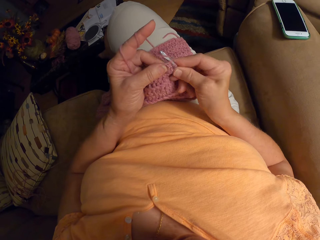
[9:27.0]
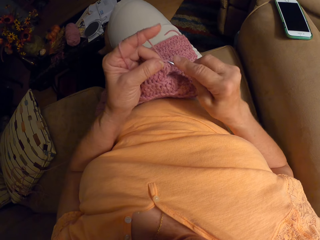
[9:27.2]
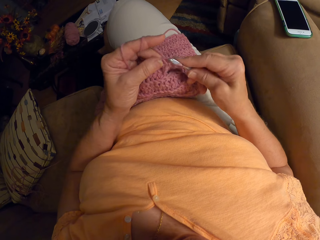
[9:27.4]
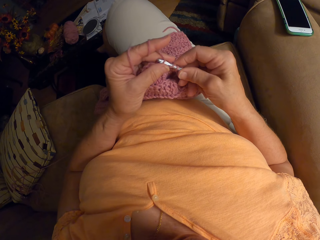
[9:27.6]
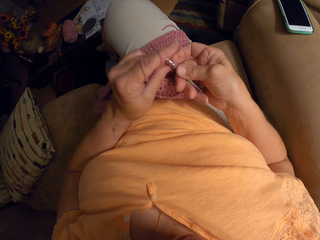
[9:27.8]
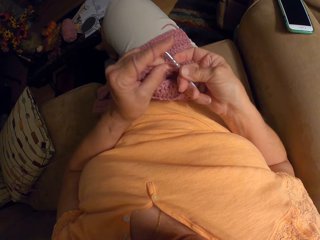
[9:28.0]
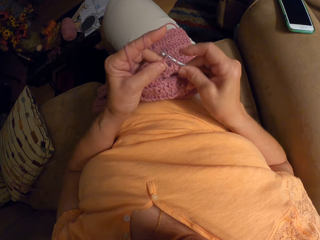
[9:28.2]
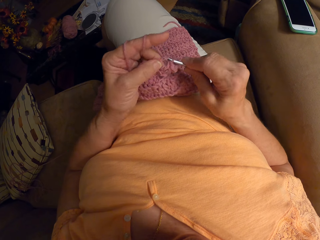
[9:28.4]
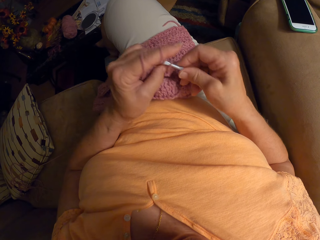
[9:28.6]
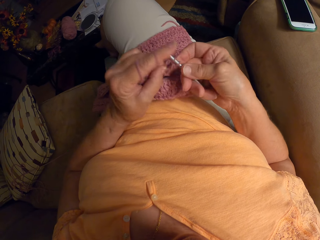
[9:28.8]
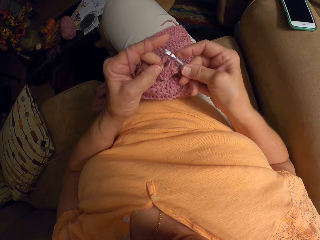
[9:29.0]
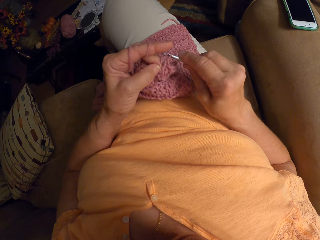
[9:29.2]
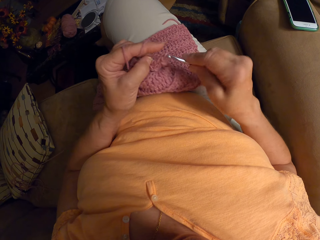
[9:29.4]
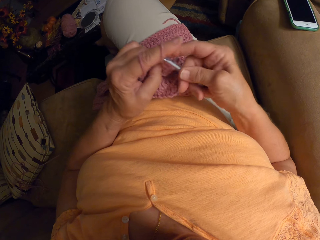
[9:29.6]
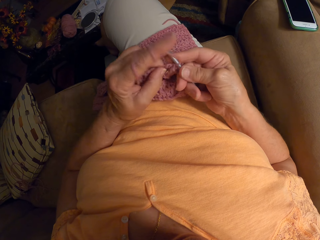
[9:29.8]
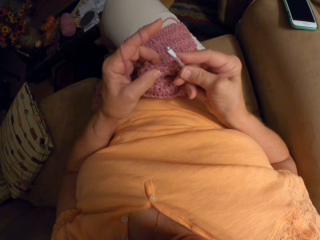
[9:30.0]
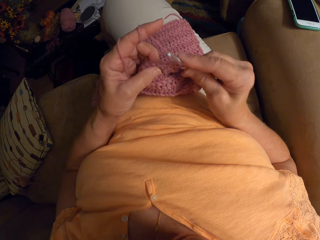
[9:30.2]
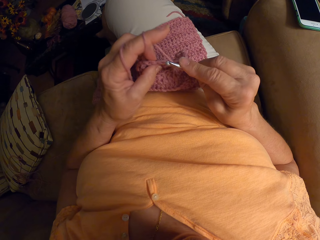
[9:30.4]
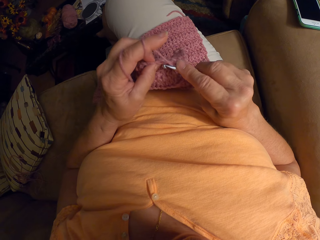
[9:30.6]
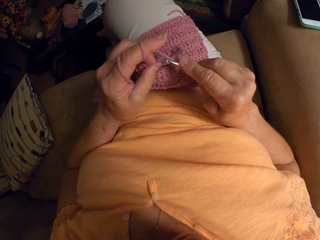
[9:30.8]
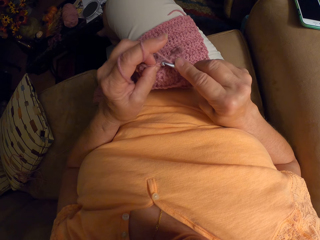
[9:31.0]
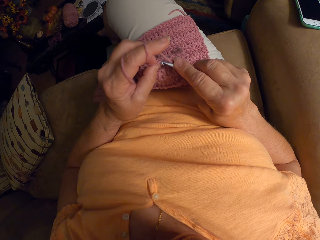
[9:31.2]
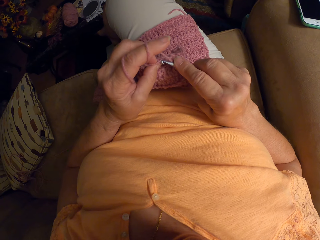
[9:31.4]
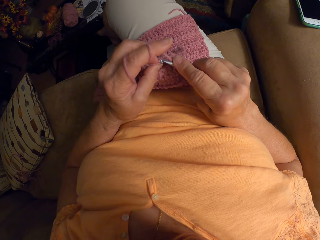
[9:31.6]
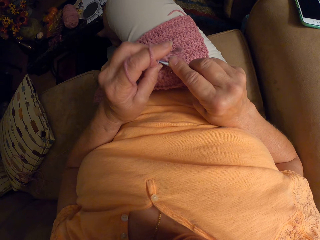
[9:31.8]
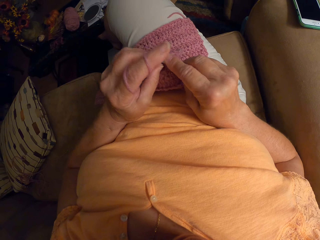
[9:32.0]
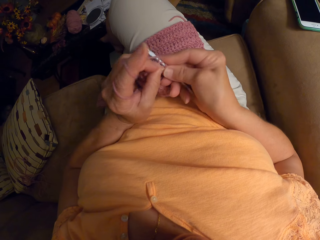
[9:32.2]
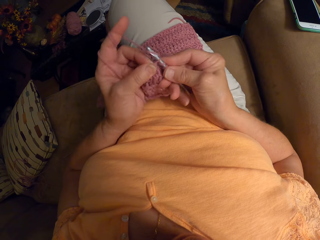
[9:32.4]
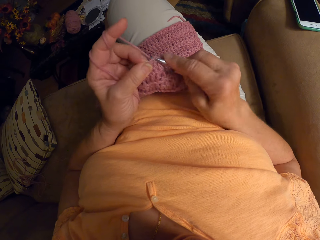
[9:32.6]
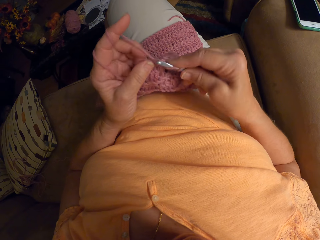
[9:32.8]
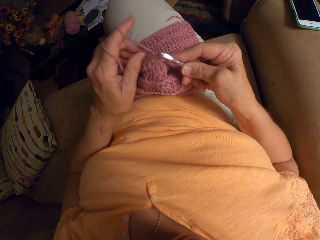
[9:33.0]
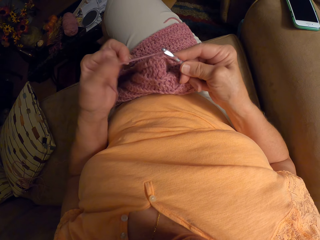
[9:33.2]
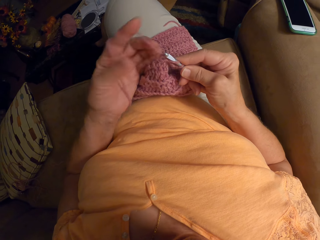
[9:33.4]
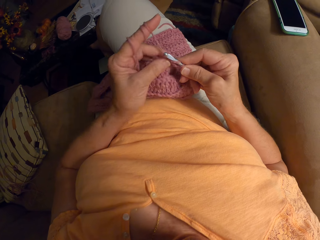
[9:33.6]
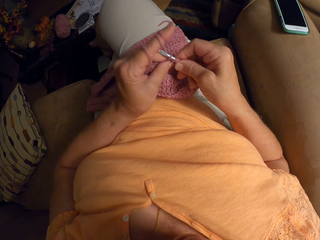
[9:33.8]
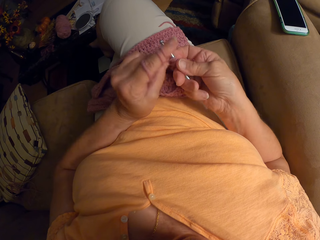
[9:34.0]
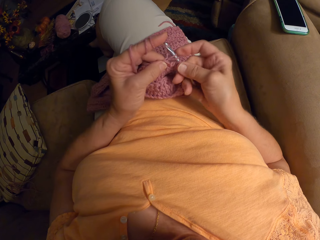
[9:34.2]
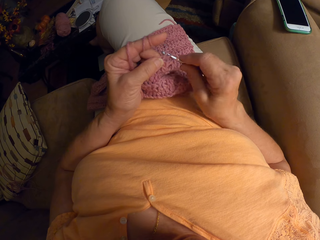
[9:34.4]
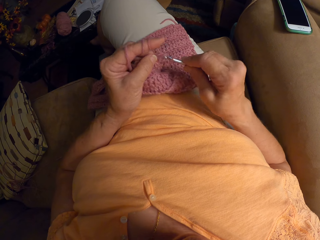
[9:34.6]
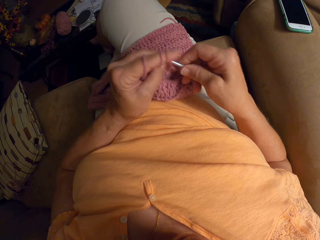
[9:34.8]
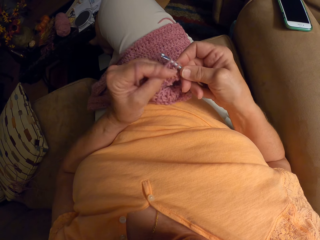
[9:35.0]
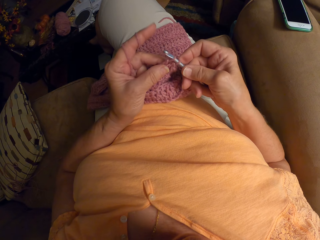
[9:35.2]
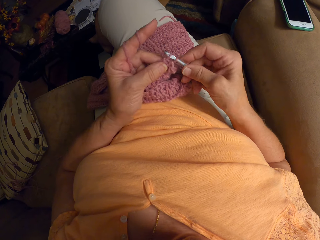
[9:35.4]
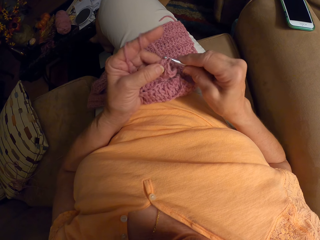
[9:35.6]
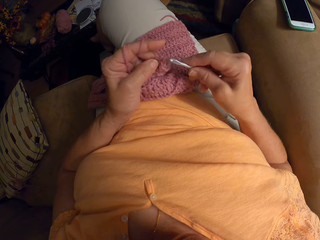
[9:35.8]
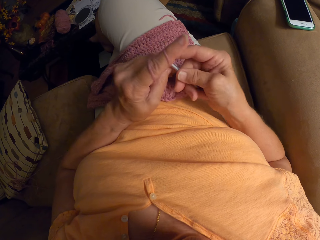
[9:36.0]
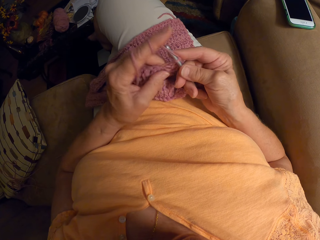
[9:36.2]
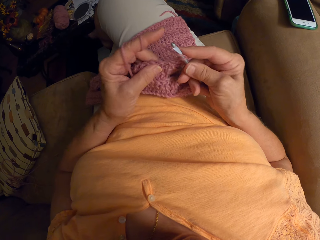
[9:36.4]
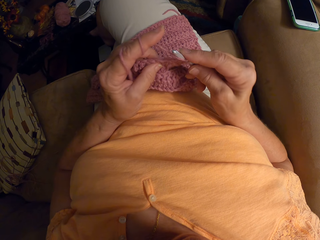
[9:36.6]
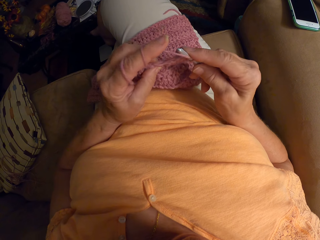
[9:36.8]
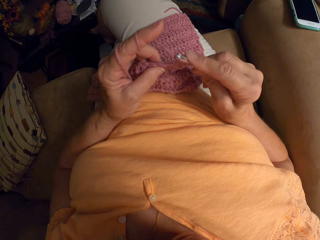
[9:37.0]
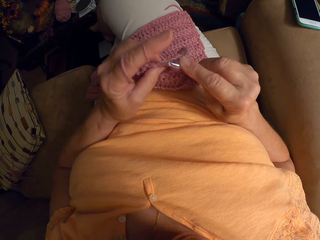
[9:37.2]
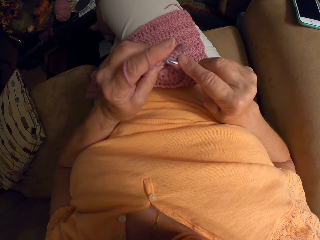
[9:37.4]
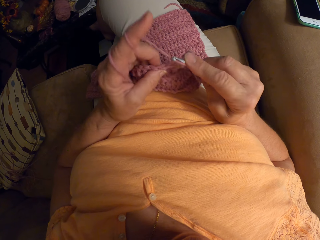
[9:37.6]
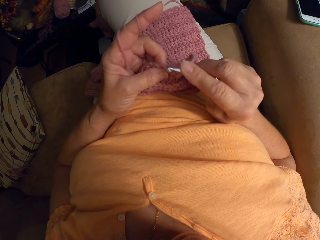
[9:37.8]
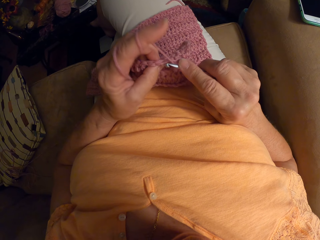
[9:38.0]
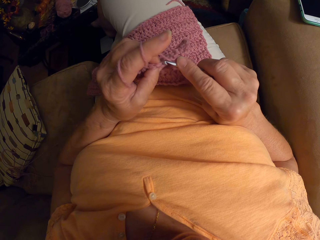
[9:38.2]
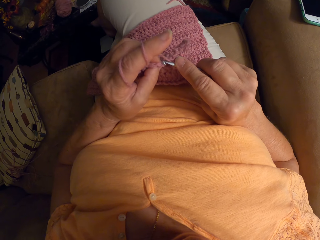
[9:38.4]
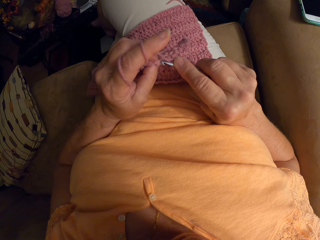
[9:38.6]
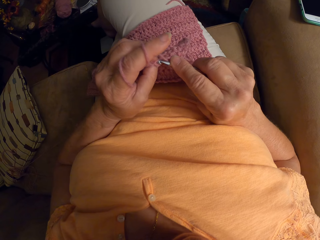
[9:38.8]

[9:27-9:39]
The camera wearer wraps the yarn around her left hand. She crochets the piece of cloth using the crochet hook.

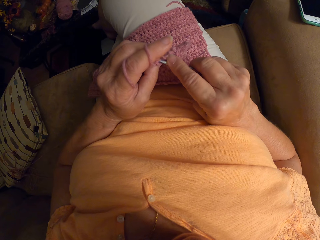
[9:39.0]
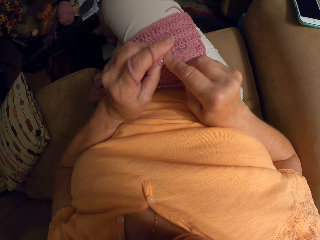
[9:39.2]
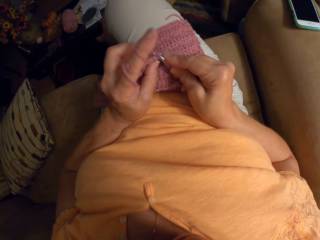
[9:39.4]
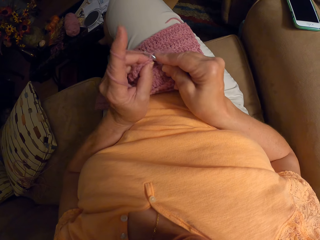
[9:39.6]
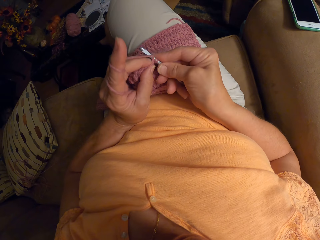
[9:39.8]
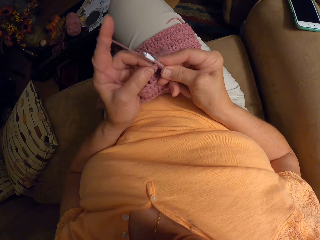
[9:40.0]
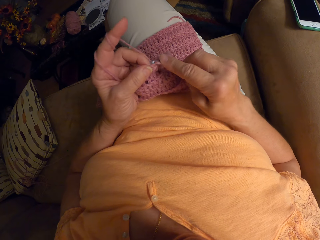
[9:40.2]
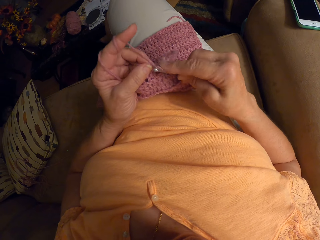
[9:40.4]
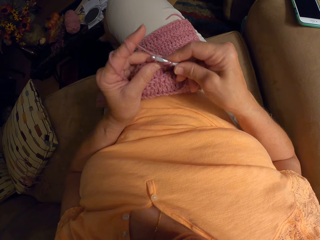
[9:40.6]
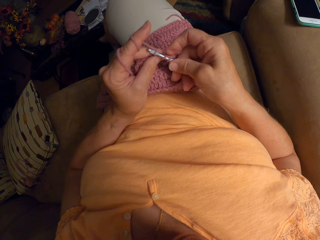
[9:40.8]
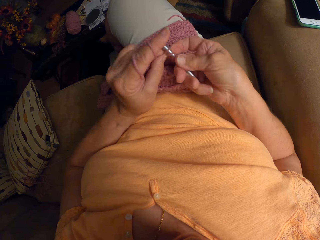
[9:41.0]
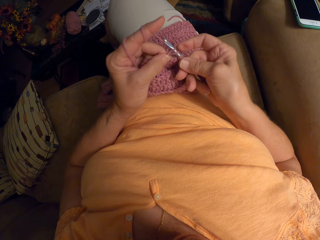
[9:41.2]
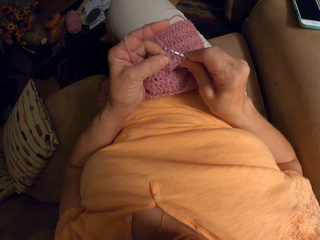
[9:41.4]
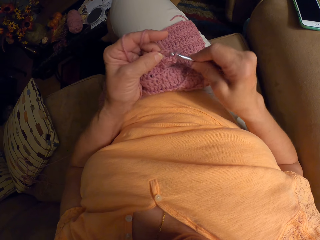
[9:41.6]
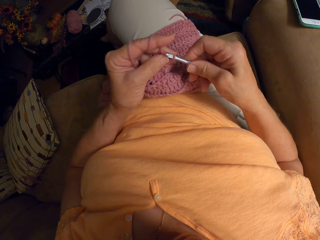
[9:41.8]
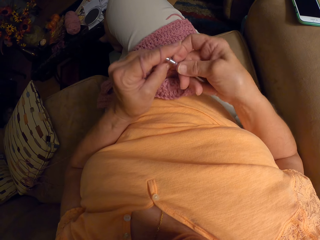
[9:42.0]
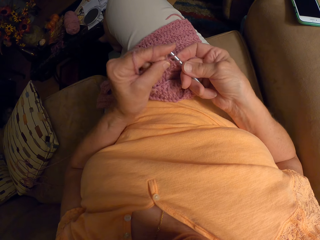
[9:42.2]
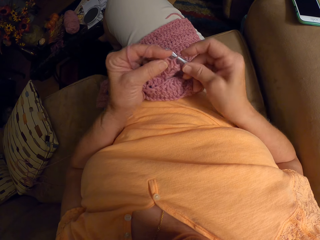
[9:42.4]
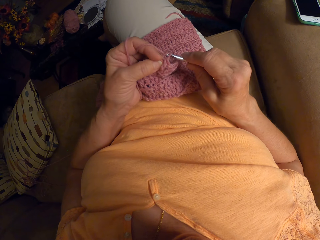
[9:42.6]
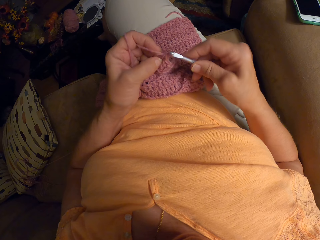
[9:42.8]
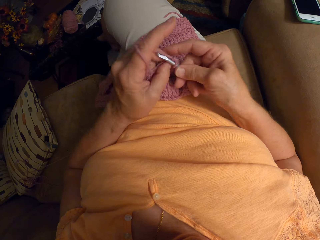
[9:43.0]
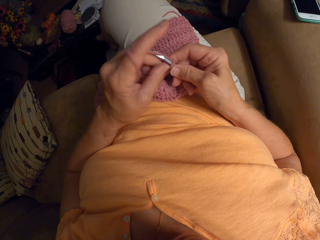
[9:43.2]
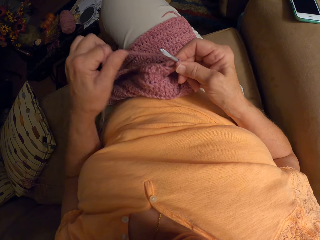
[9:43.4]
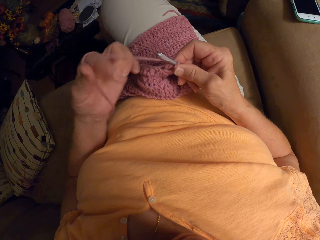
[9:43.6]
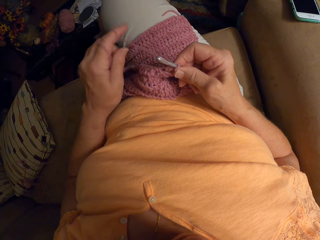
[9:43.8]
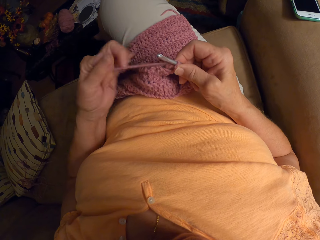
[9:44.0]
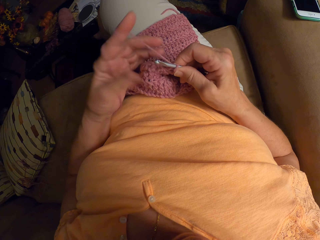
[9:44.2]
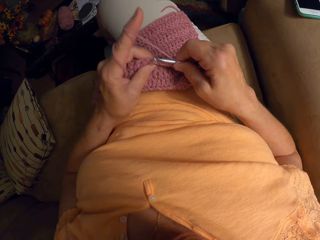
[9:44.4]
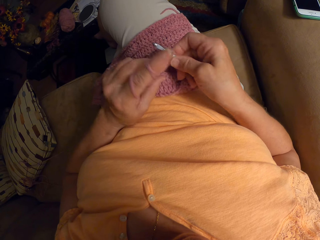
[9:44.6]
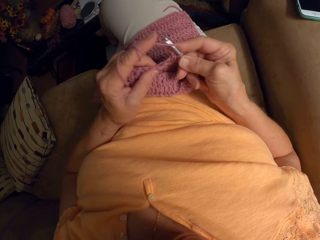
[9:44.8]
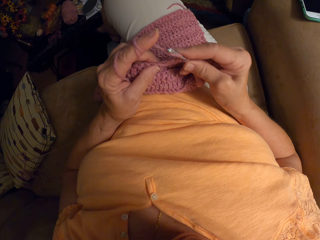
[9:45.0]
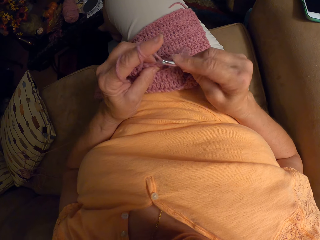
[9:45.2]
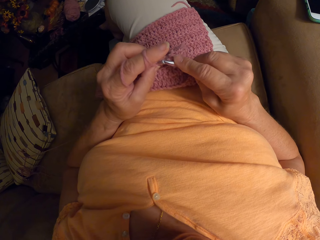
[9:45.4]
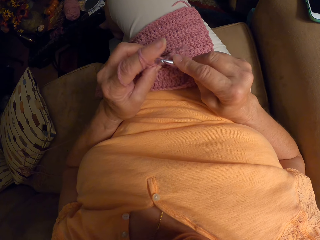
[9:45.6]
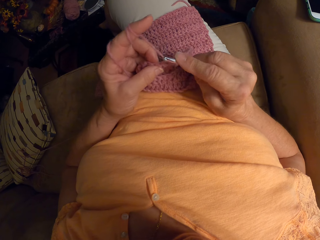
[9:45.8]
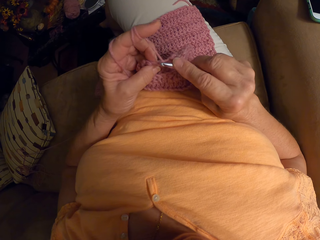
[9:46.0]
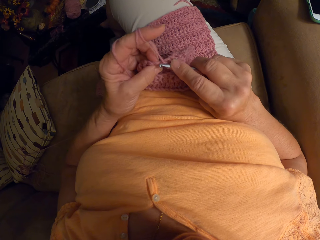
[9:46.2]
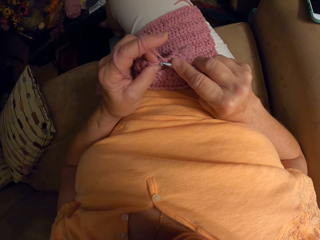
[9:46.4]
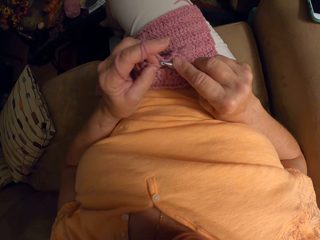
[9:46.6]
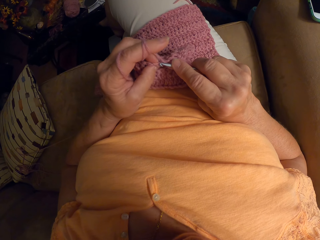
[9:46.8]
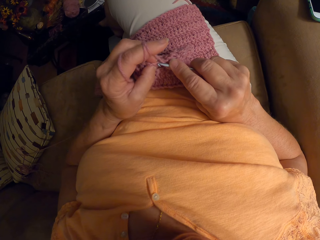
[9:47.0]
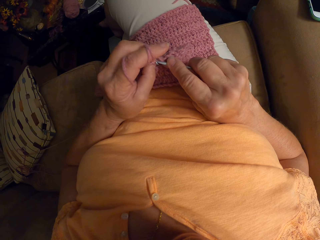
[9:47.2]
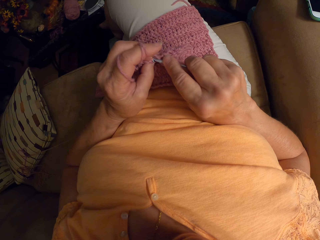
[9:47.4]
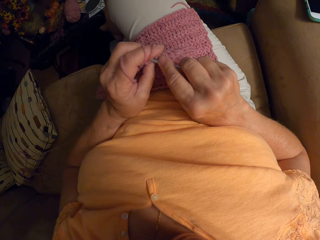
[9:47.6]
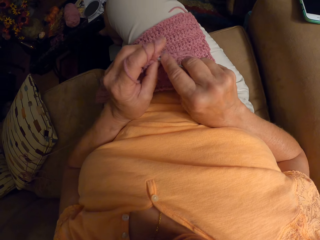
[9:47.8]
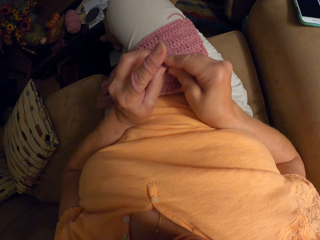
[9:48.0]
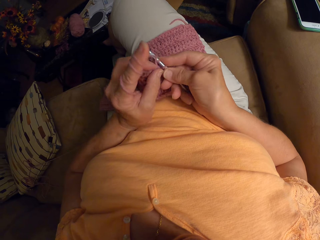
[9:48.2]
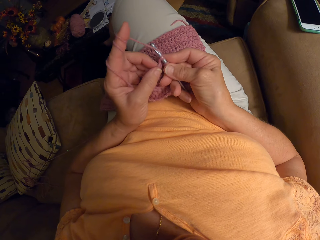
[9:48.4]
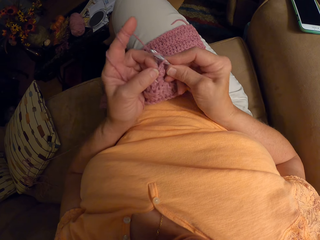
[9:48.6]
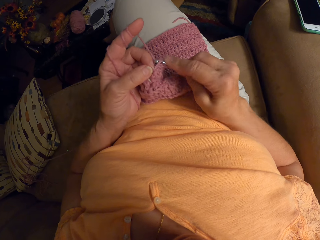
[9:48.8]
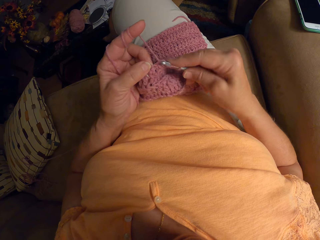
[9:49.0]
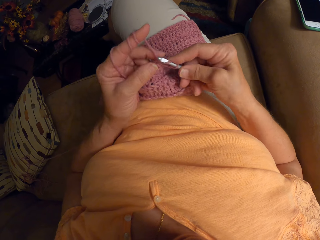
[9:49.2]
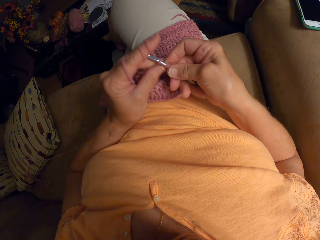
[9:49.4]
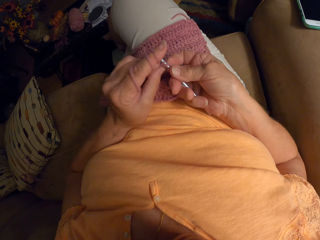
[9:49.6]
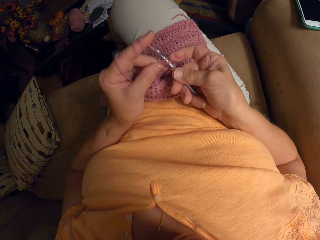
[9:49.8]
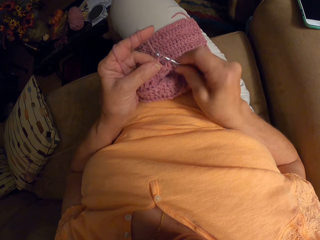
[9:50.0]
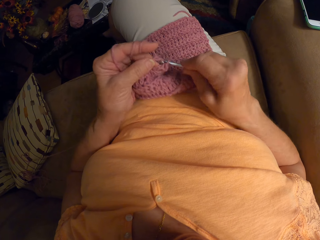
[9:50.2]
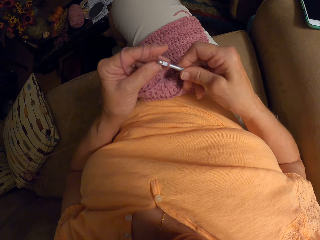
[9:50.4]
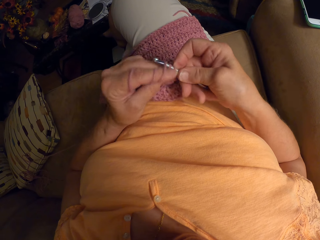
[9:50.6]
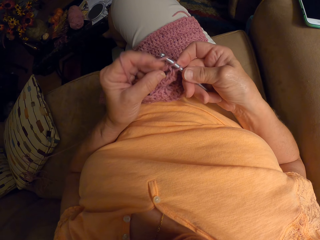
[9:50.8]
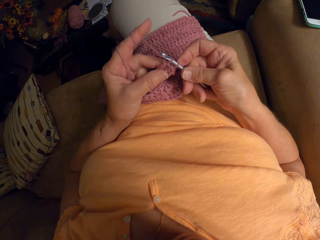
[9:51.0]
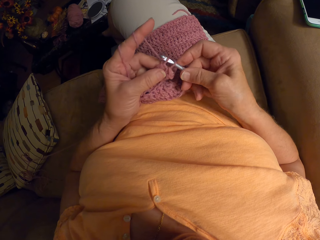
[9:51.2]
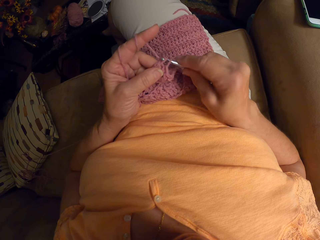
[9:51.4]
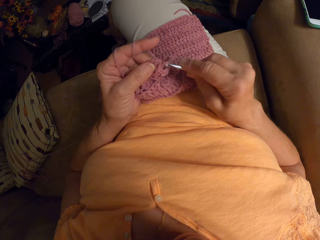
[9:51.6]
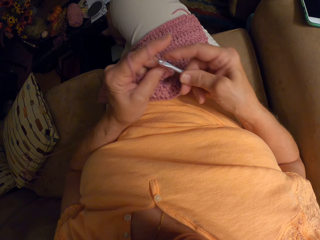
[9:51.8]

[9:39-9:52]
The camera wearer wraps the yarn around her left hand. She ties the yarn on the finger. She crochets the piece of cloth using the crochet hook.
